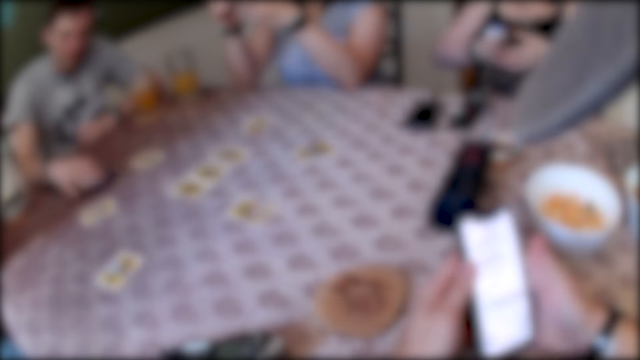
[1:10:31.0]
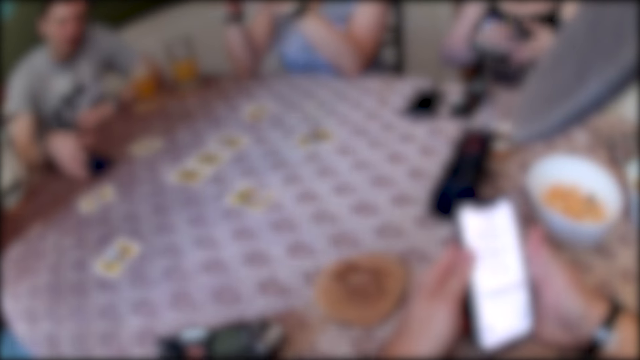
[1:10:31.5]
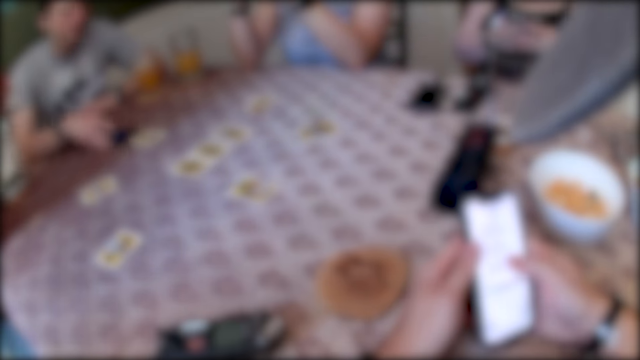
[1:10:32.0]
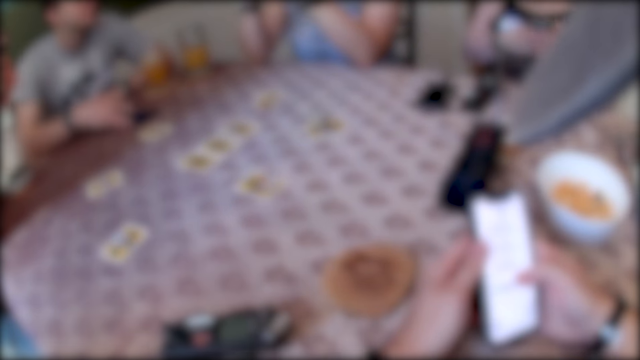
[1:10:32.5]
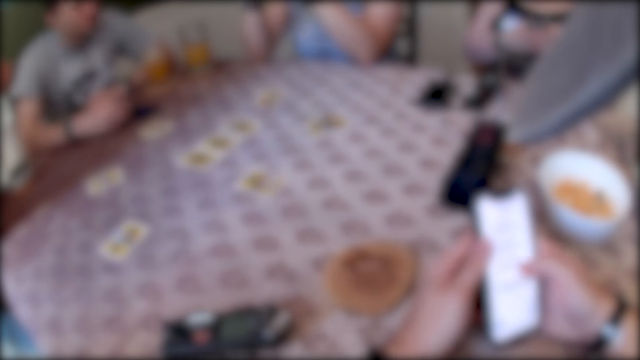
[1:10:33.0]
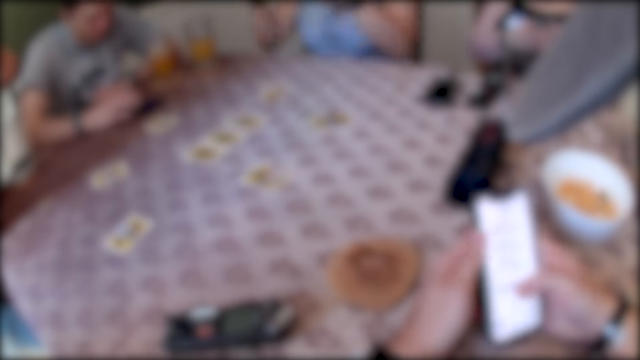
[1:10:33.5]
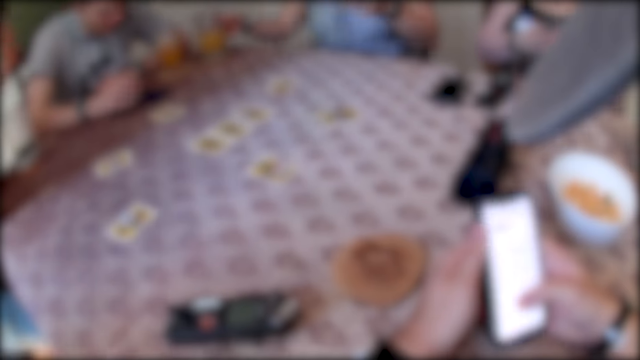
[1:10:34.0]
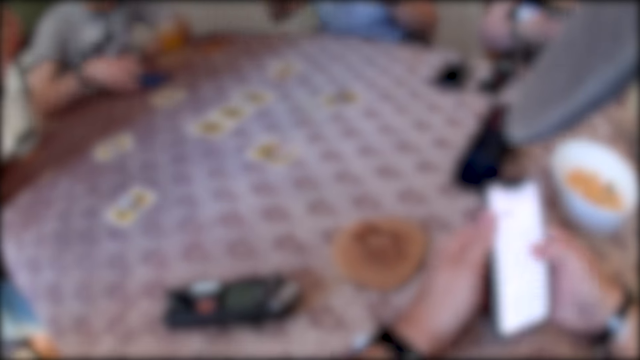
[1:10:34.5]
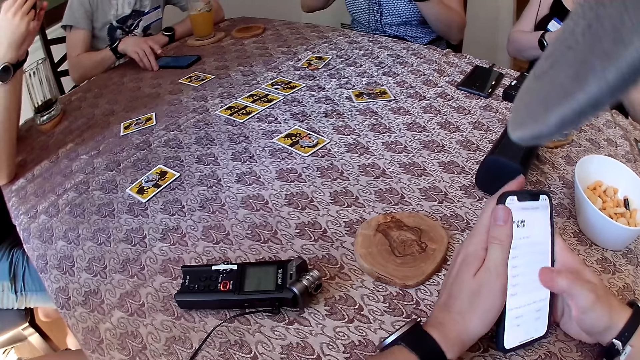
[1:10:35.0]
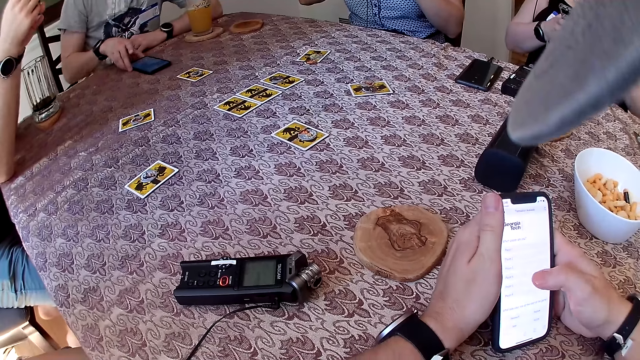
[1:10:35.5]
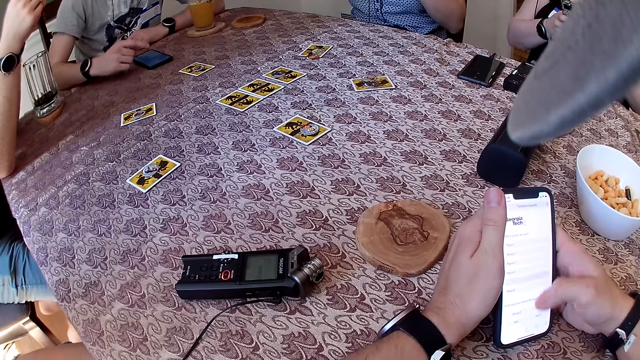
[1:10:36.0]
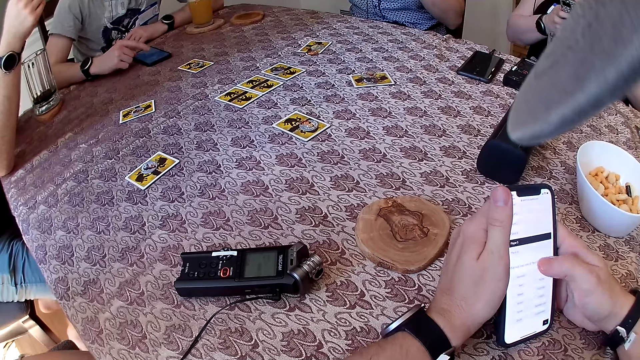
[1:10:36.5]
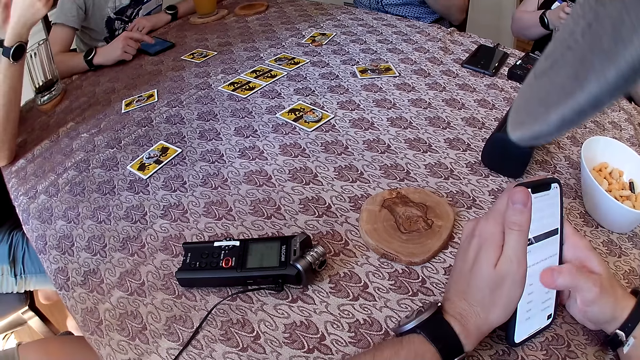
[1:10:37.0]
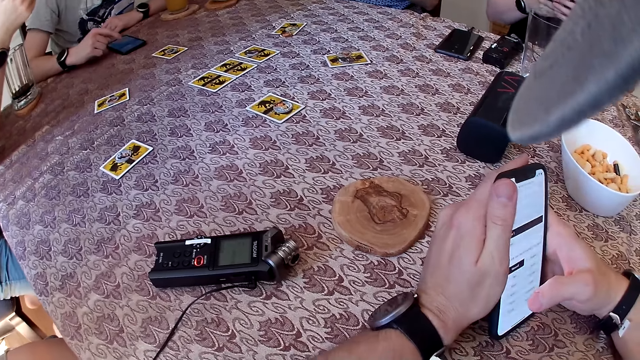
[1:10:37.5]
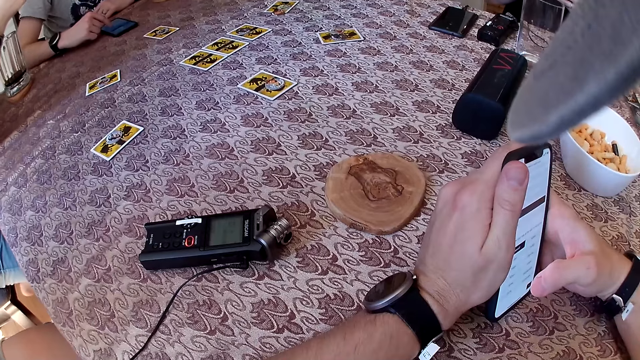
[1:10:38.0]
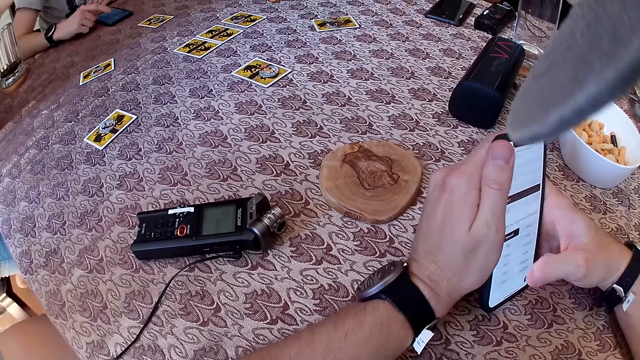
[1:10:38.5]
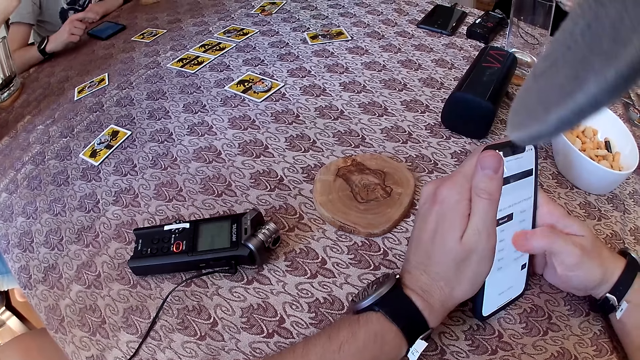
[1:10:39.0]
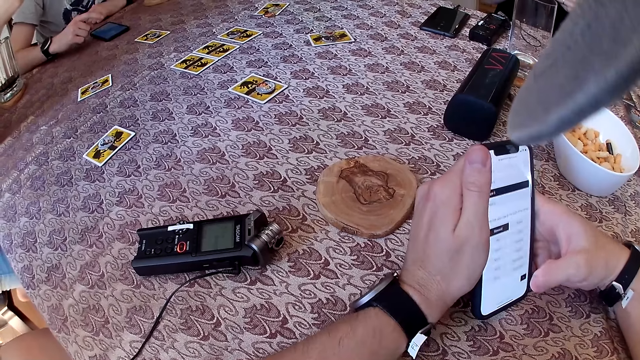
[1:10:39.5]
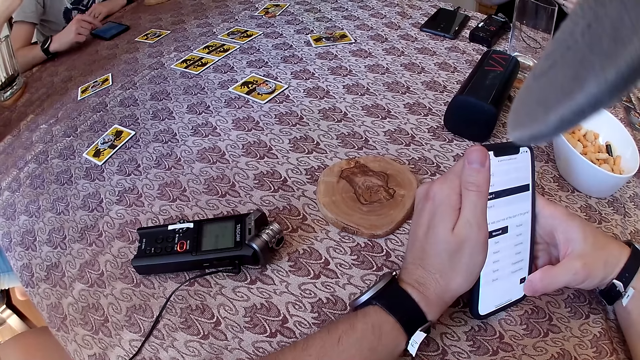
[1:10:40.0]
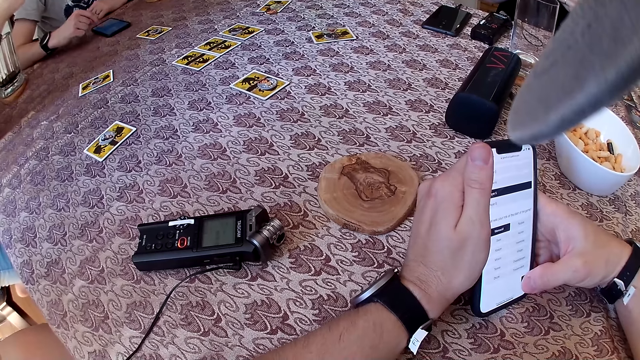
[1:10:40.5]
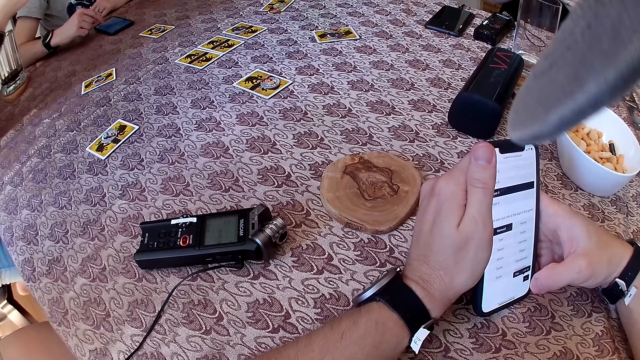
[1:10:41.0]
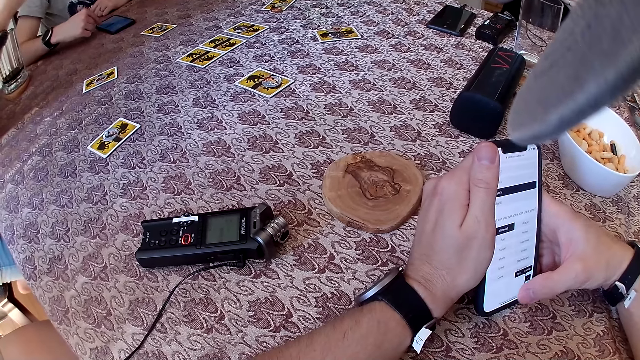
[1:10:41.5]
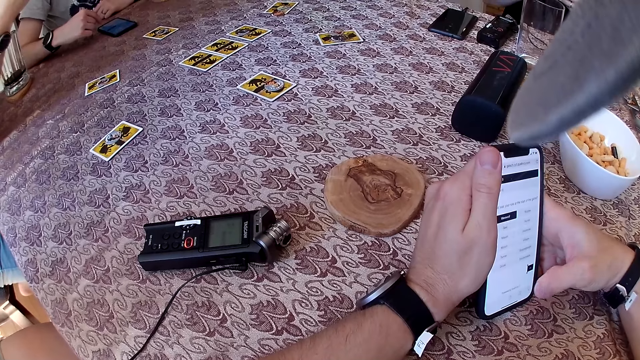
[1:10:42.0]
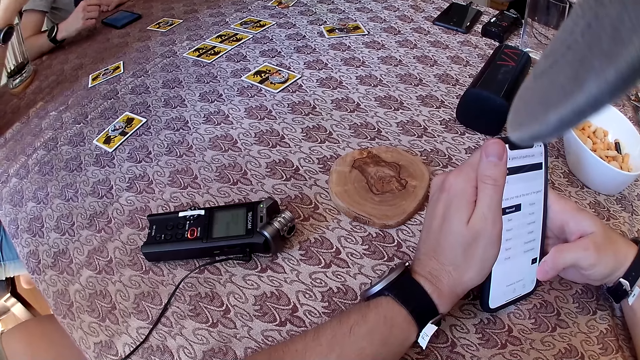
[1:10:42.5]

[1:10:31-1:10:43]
A man moves the phone on the table with his right hand. A woman picks up the cup of drink from the table with her right hand. The man operates the phone. The man moves the phone on the table with his right hand. The man operates the phone.

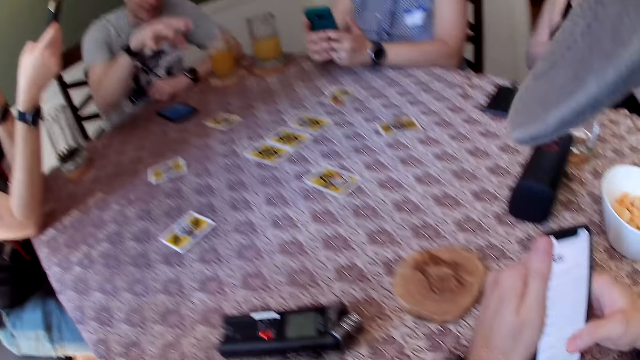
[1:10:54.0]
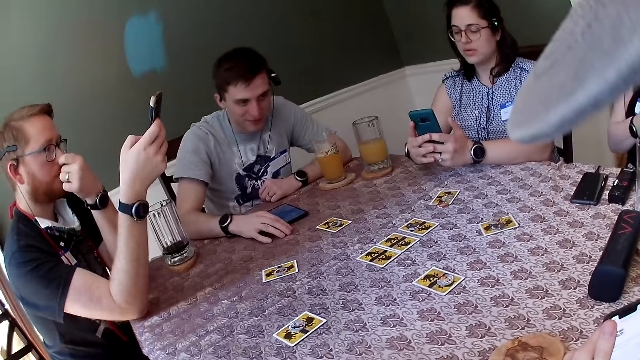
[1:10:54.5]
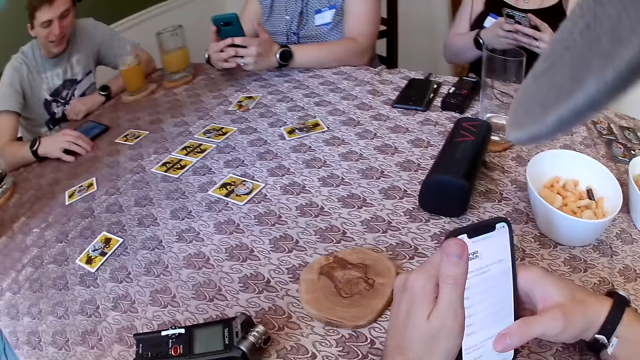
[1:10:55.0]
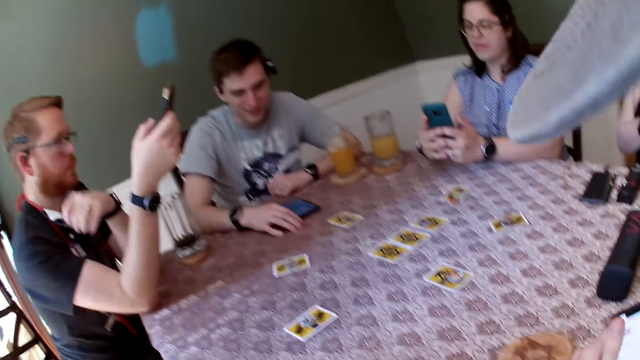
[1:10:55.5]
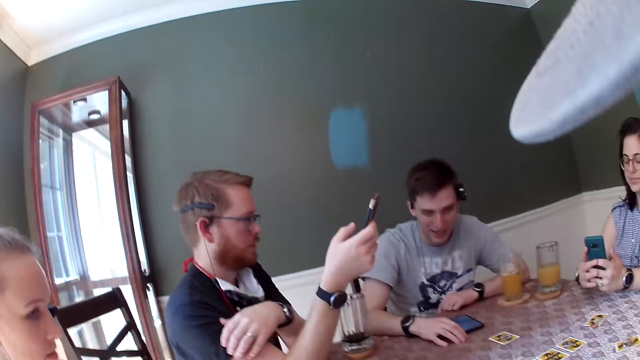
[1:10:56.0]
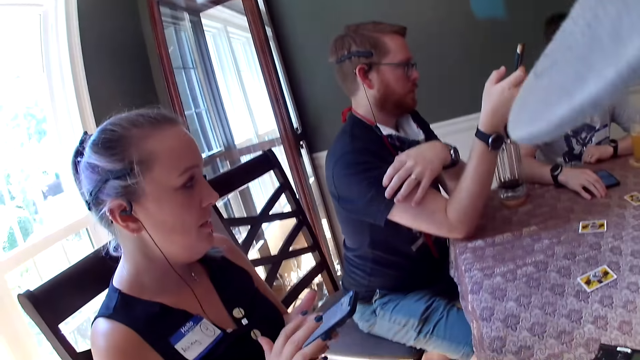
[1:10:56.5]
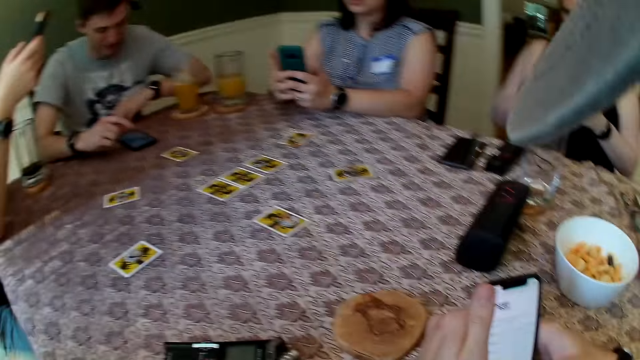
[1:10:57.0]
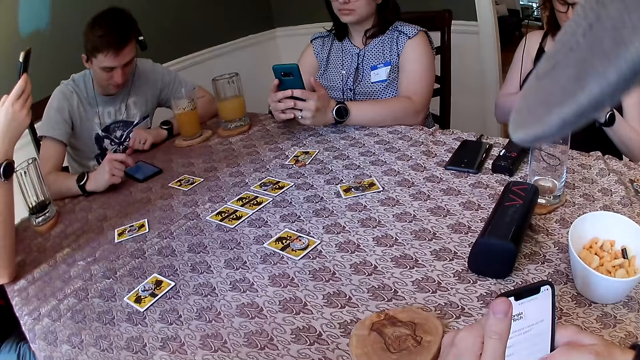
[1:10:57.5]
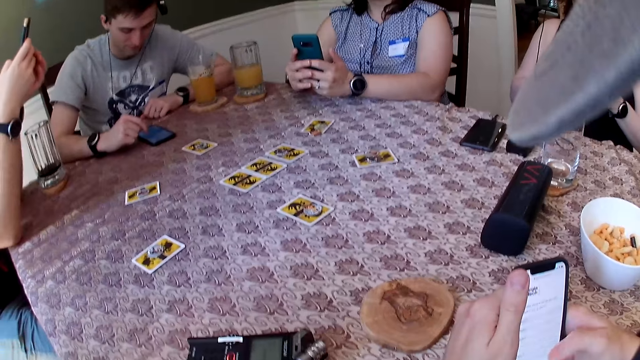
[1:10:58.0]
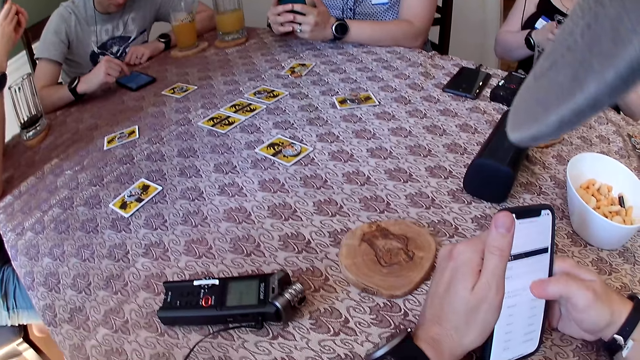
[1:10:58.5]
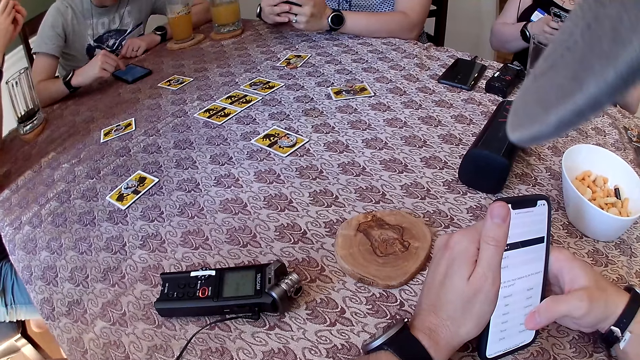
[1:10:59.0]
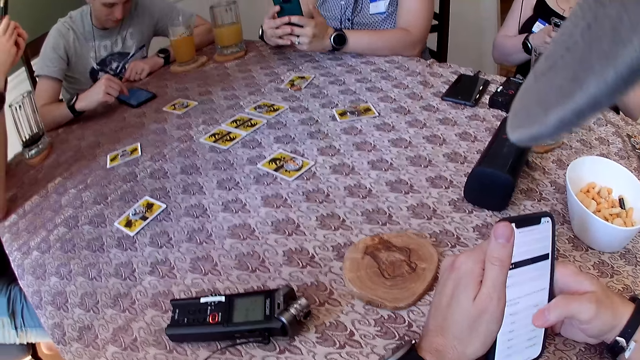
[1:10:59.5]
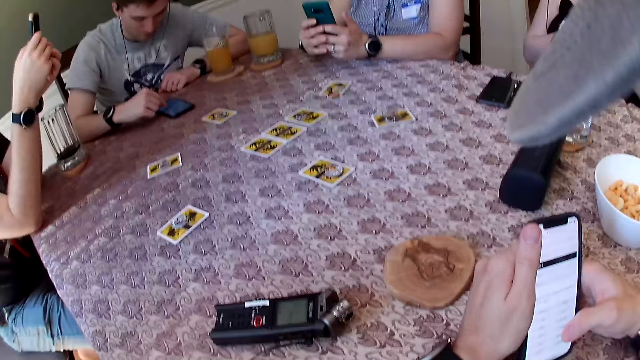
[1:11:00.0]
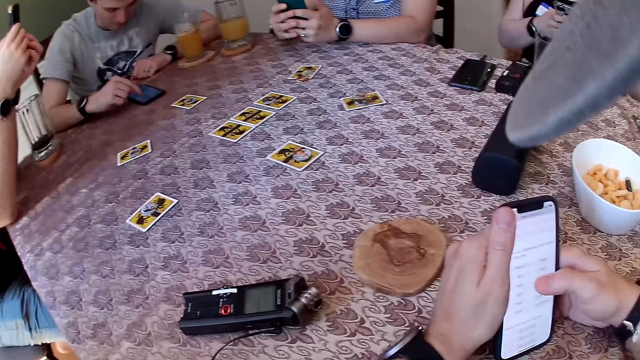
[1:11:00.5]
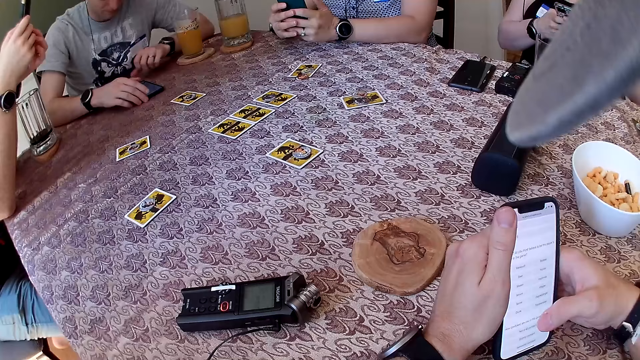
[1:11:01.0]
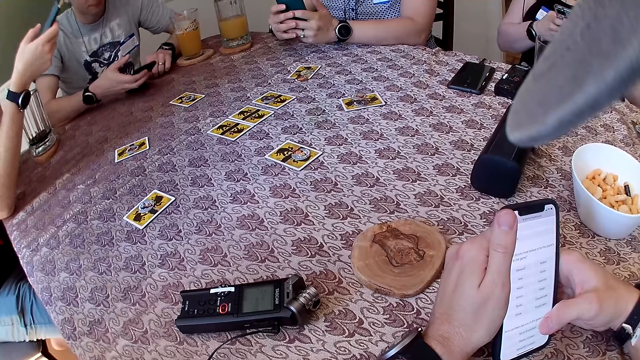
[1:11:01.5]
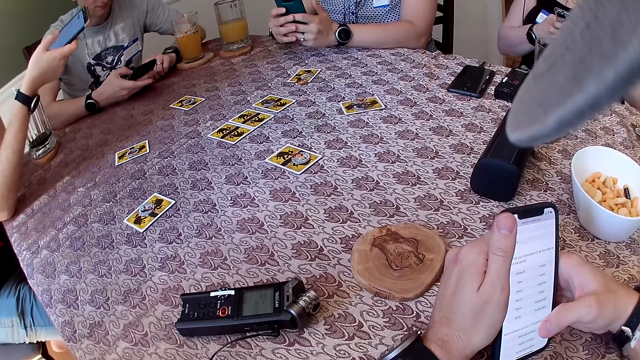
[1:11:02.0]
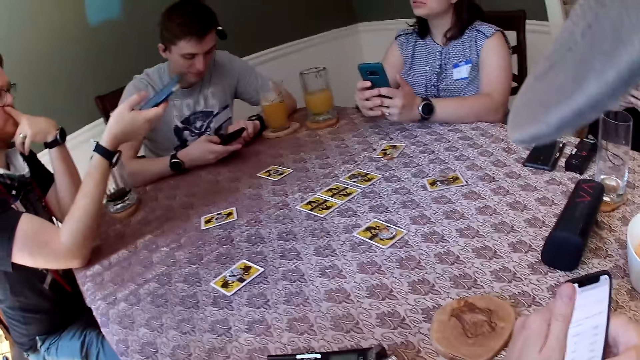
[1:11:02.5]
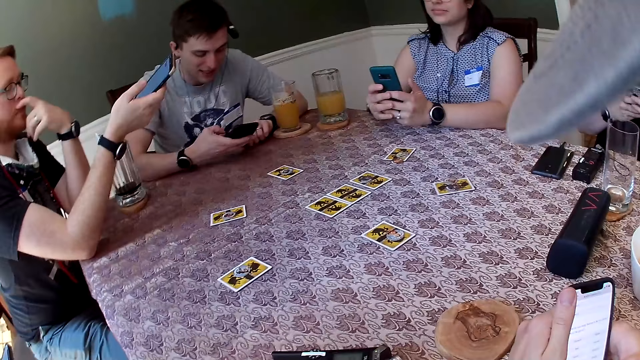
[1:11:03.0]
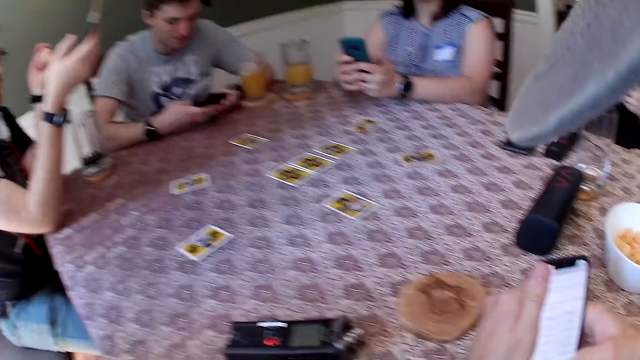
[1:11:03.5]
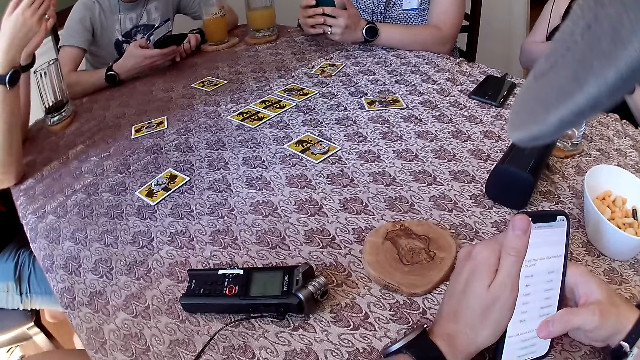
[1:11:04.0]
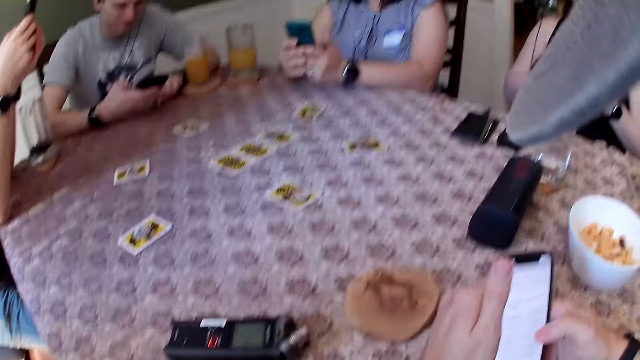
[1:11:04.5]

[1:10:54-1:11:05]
The camera wearer looks around. A woman operates a phone. A man operates a phone. Another woman operates the phone. Another woman operates a phone. The camera wearer uses the phone.
